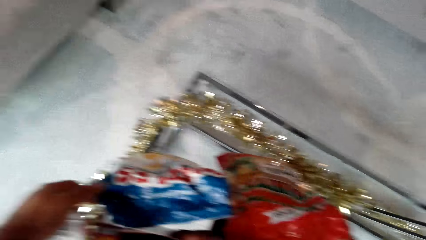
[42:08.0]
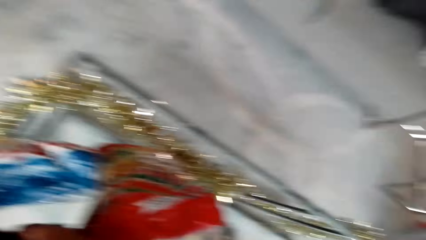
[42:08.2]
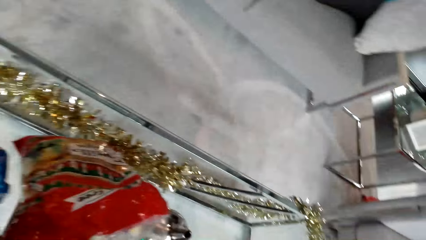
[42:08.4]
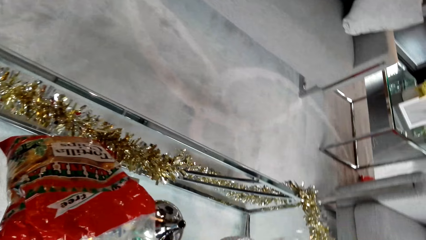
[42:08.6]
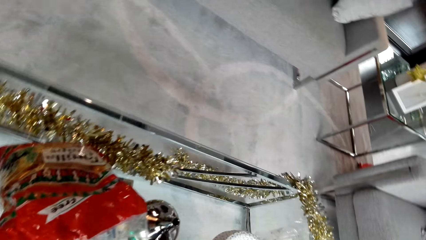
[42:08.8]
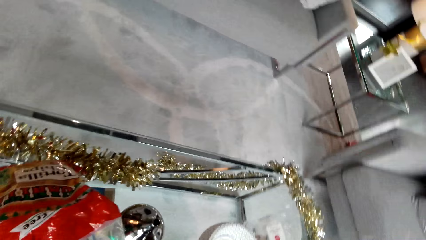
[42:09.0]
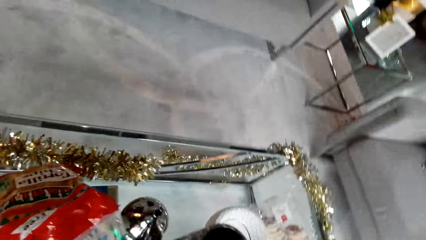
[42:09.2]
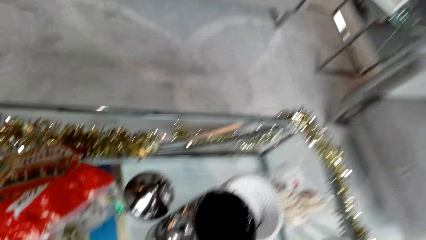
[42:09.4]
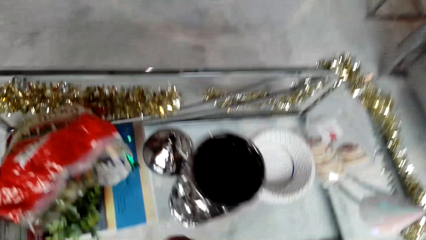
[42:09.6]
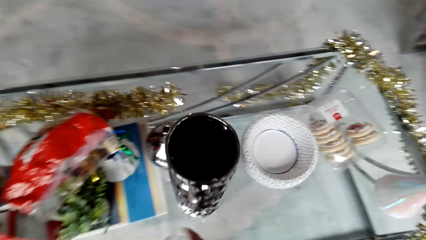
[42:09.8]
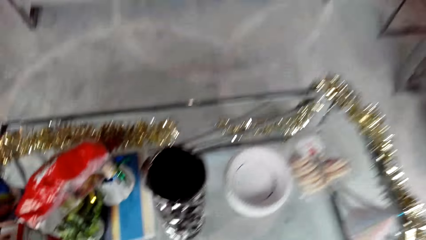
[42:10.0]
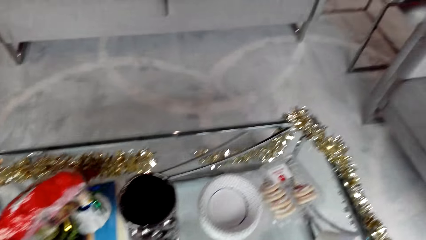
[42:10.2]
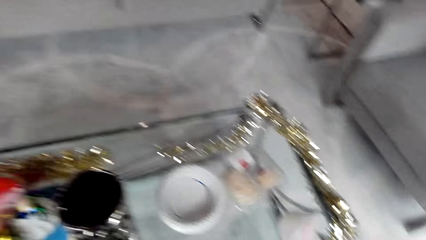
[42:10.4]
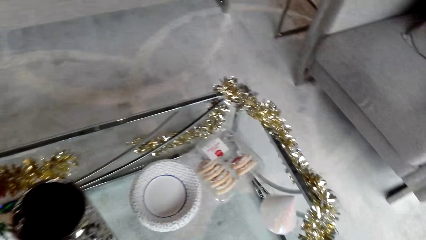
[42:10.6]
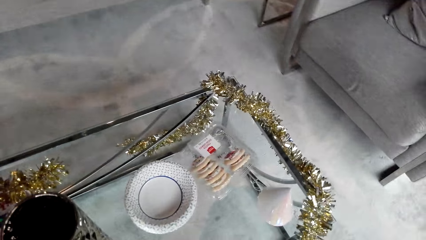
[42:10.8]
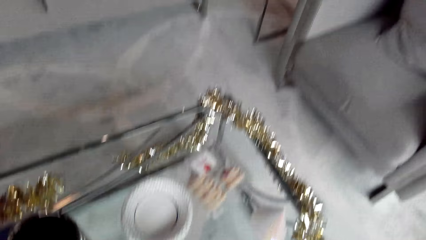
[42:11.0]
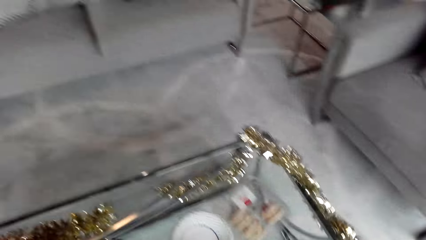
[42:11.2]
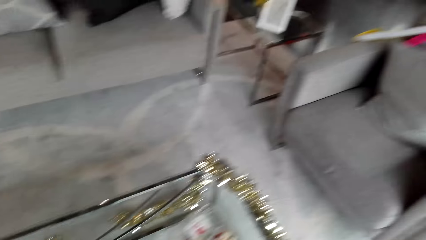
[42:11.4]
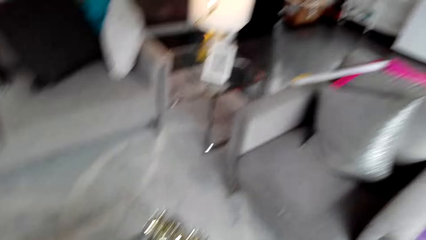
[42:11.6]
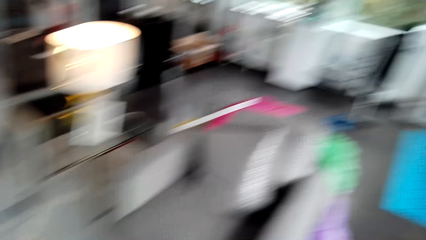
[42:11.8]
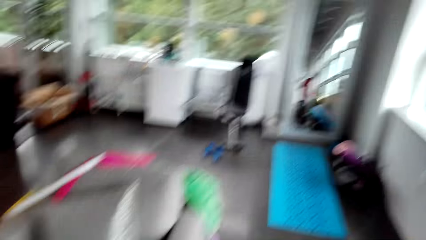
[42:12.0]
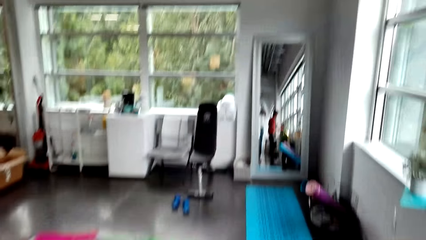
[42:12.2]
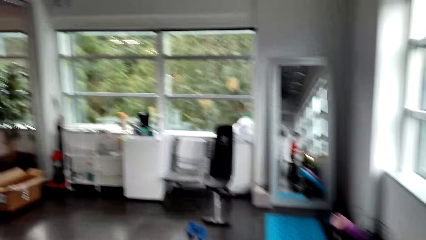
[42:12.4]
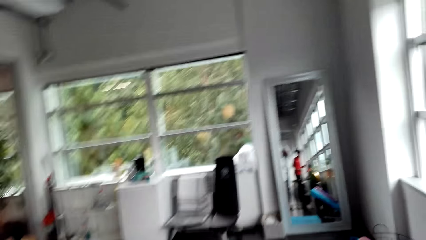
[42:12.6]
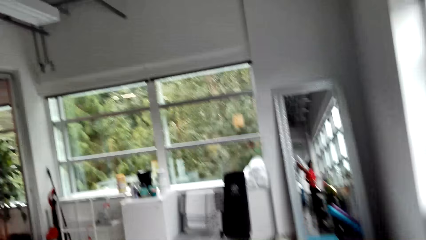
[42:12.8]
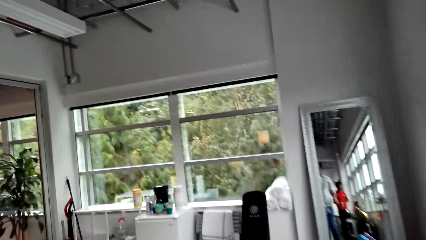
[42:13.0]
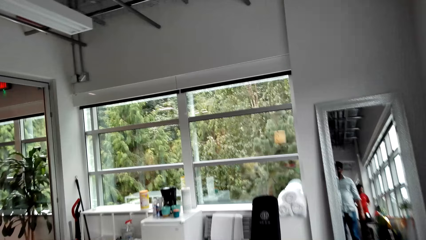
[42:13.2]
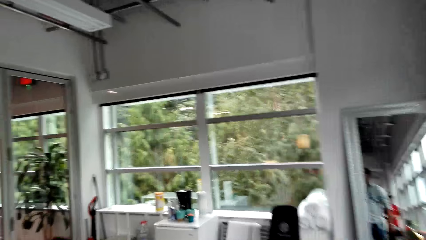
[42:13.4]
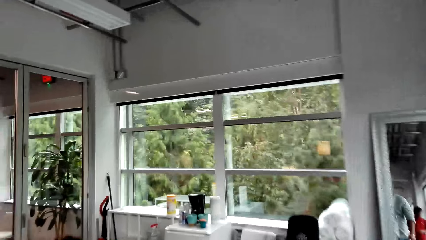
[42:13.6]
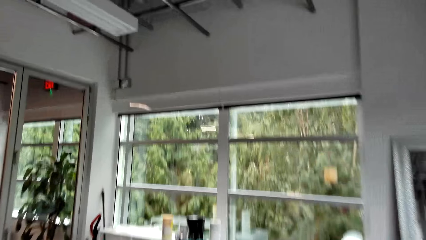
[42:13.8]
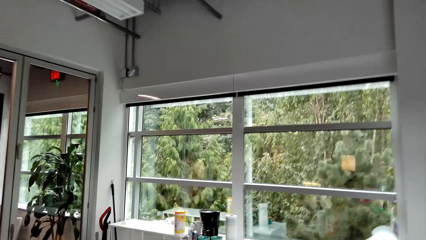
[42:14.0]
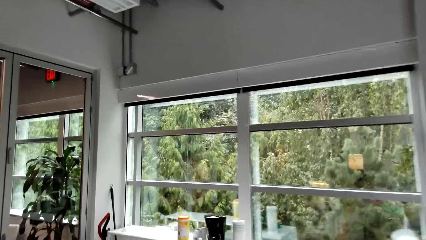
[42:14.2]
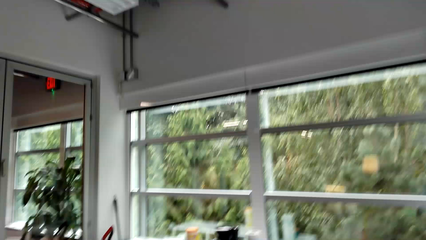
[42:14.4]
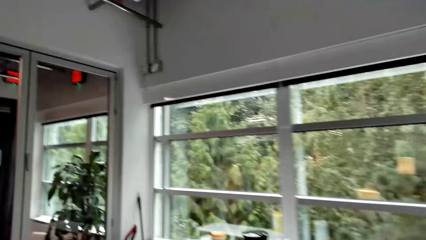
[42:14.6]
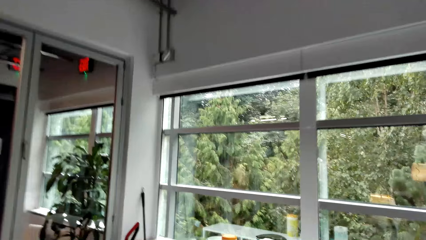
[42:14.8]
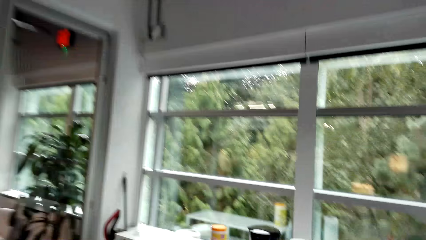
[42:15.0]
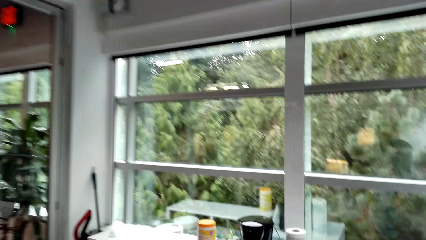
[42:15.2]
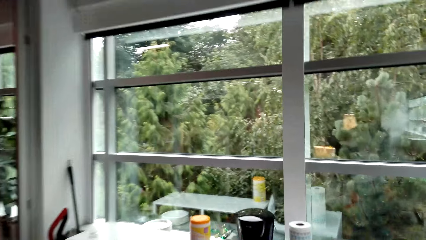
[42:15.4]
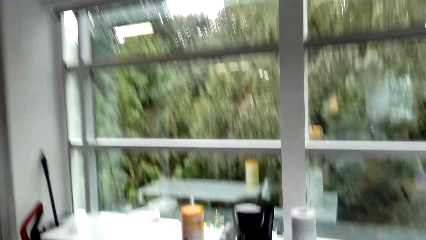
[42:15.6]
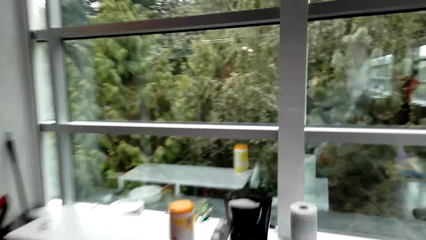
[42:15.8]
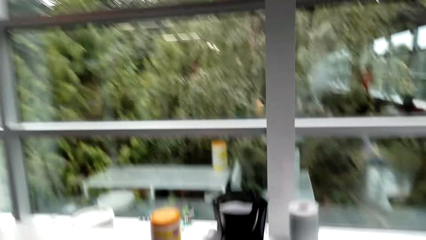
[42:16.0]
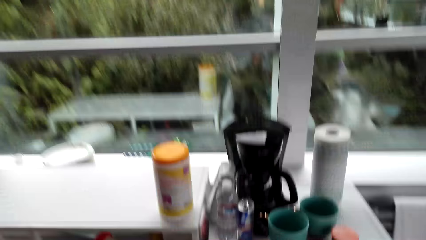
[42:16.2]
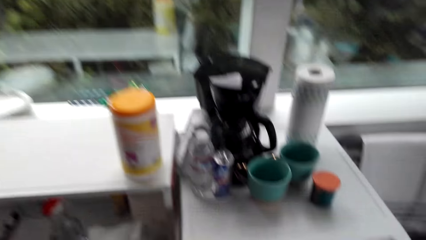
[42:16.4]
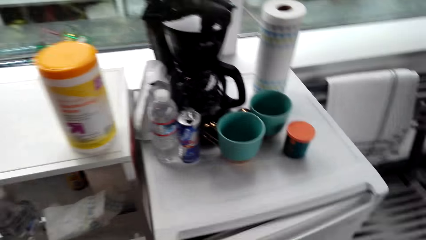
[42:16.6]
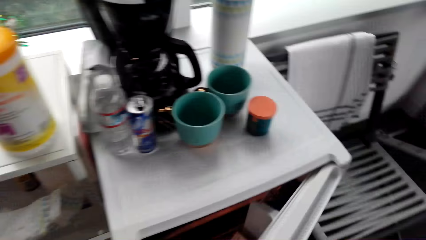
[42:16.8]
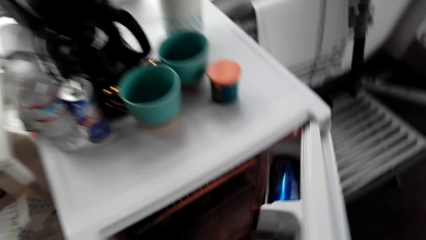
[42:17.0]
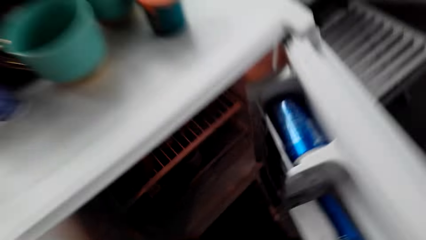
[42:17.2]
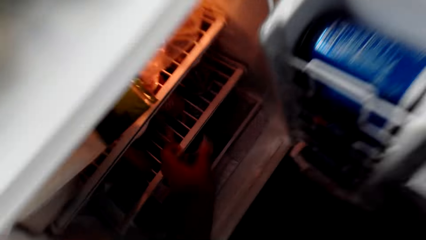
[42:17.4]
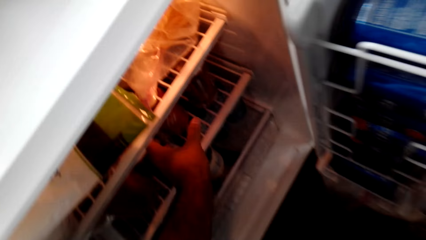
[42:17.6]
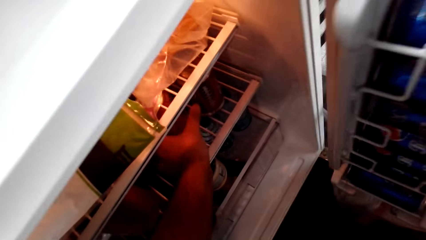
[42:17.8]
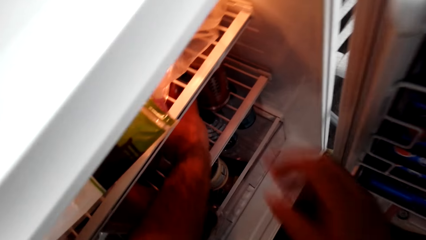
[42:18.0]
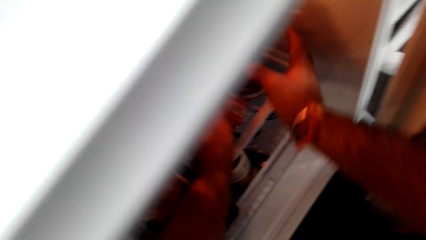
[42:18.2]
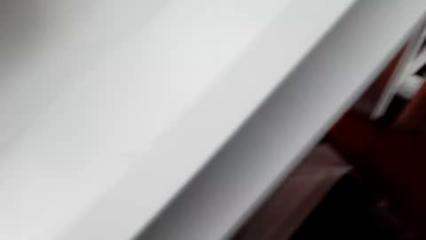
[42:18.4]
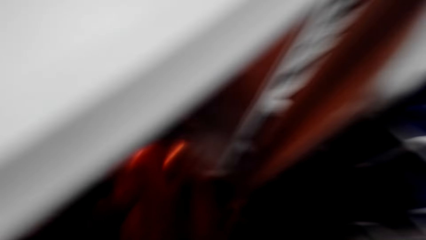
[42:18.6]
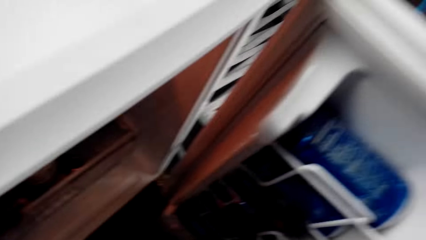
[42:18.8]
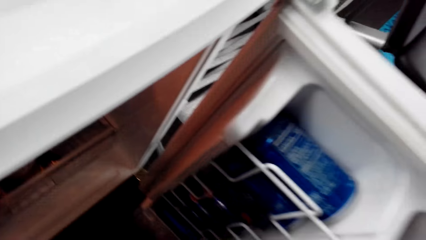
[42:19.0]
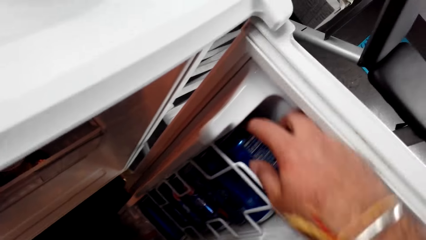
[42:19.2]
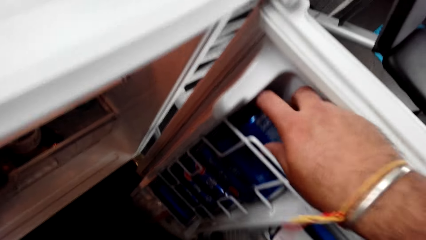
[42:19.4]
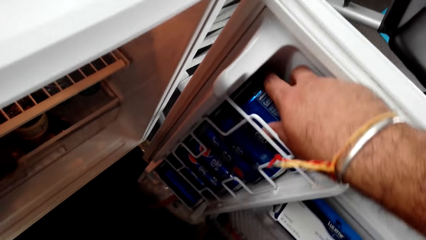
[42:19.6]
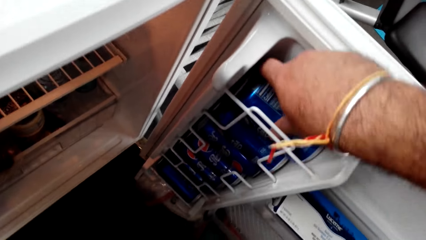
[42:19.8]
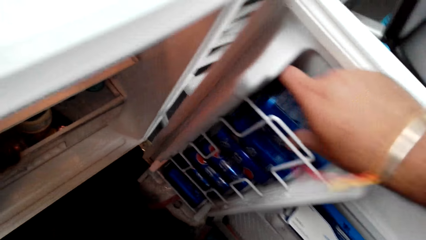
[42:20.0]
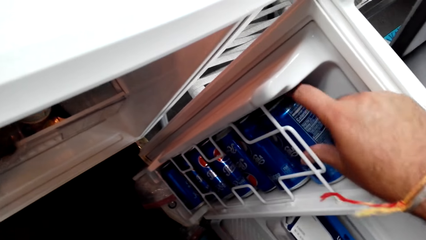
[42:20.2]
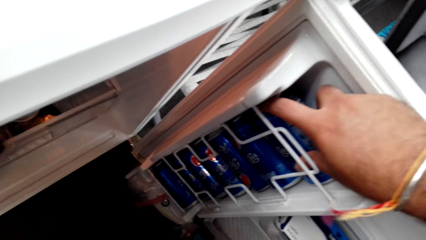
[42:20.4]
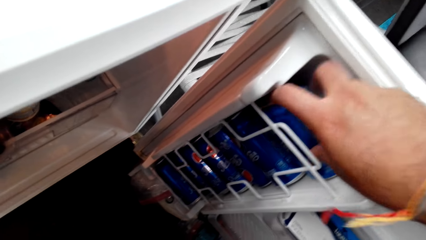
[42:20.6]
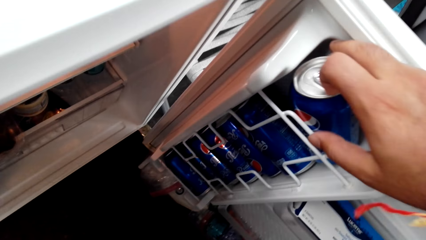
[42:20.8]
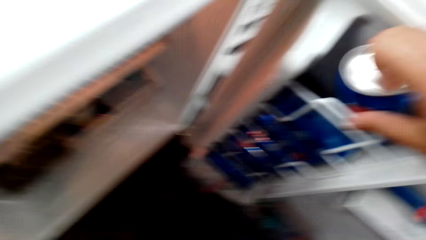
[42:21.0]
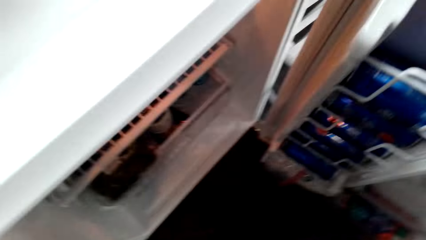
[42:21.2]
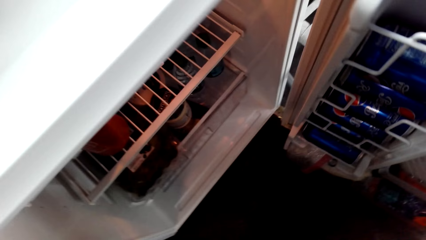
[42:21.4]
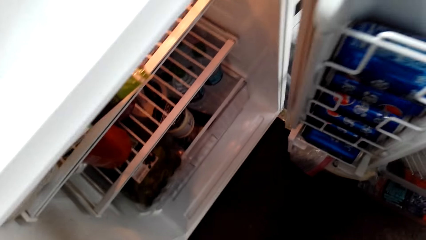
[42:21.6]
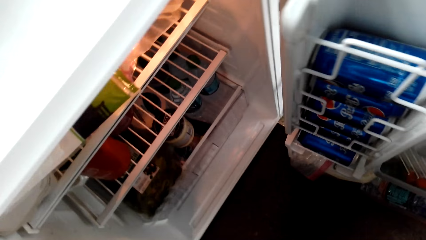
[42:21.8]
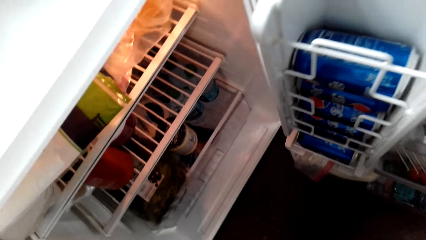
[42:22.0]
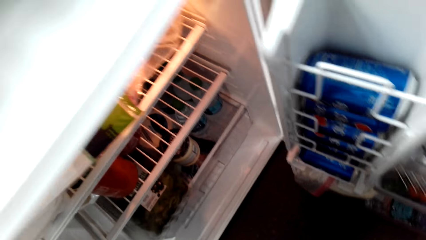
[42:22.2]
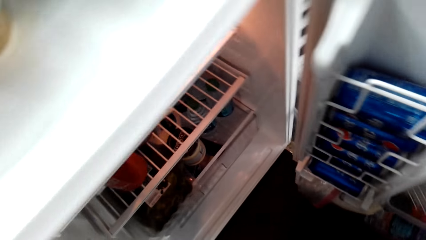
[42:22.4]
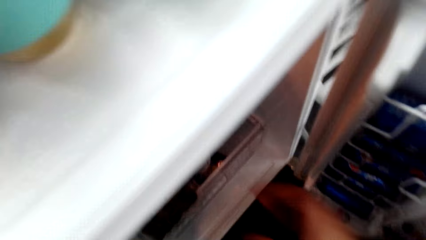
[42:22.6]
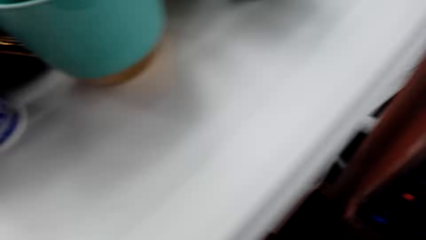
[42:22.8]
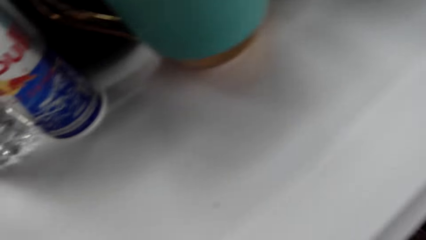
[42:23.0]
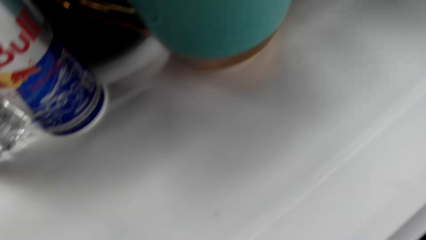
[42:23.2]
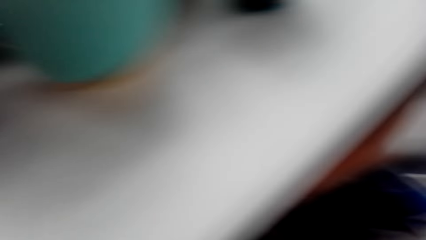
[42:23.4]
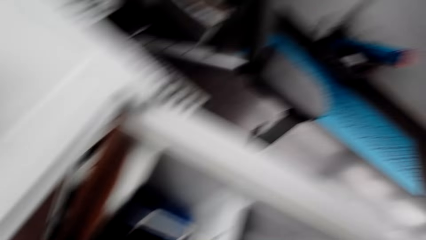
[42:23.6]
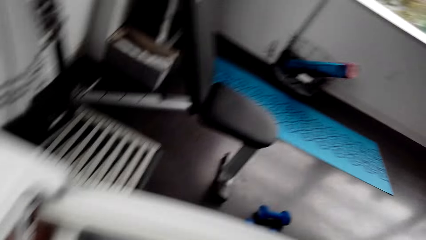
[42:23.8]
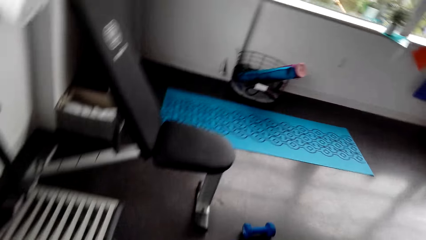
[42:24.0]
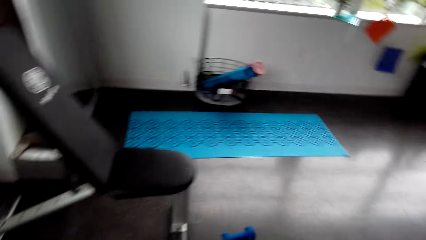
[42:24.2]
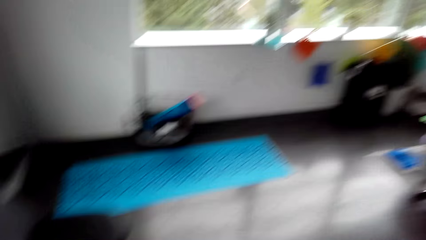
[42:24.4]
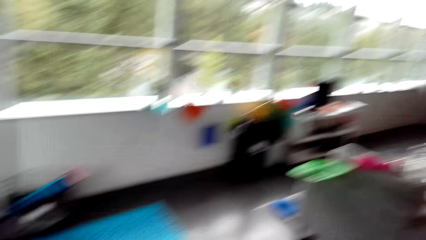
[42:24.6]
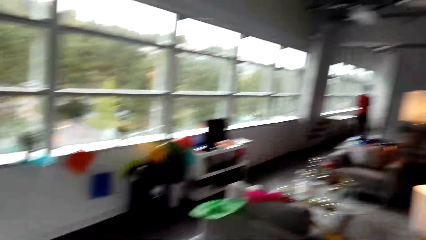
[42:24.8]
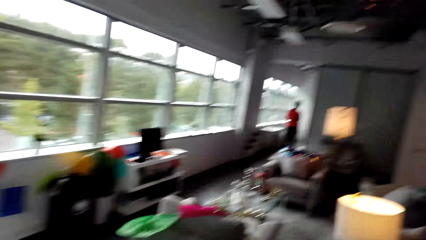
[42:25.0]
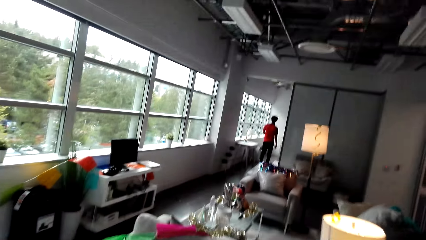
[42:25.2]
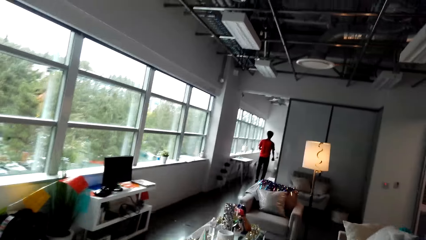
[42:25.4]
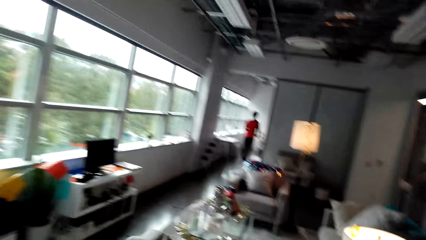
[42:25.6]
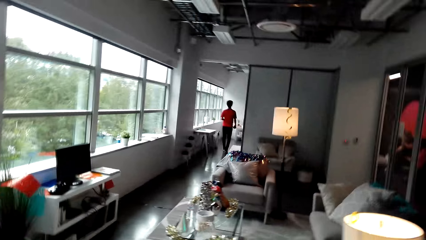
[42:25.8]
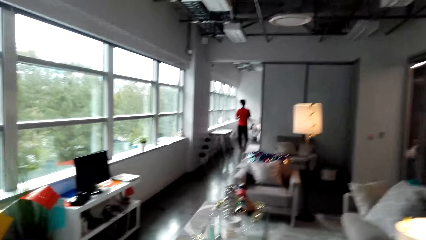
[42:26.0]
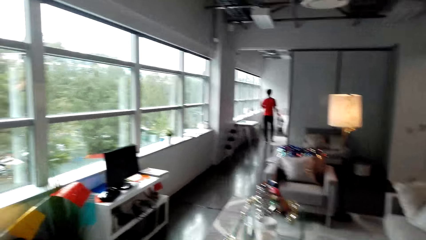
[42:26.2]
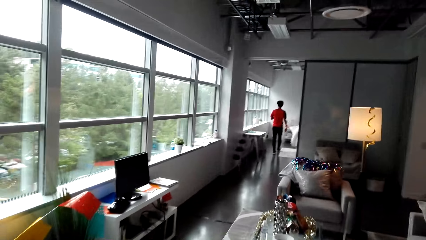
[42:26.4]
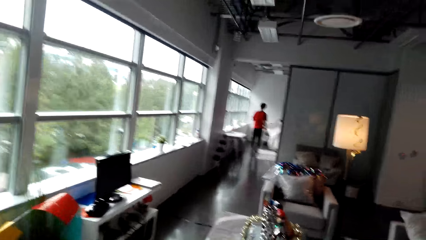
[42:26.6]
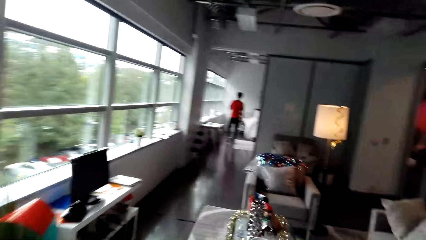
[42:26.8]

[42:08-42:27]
The camera wearer walks to the fridge. They open the fridge door. They take energy drink cans from the fridge. They pick a can of Pepsi and something. They carry the cans to the table. A man walks in the room.
